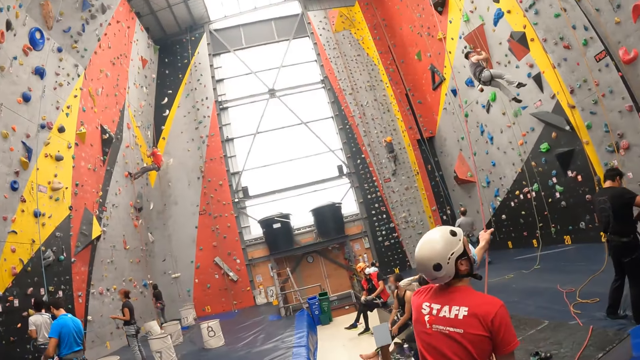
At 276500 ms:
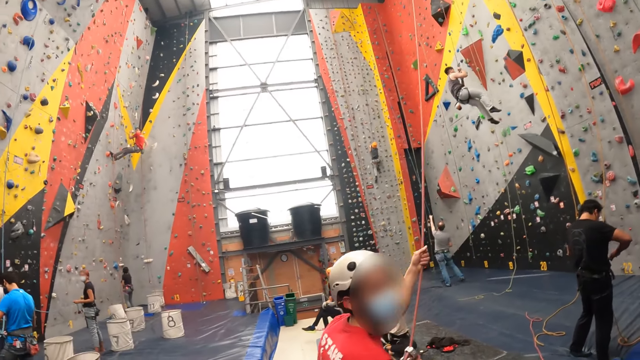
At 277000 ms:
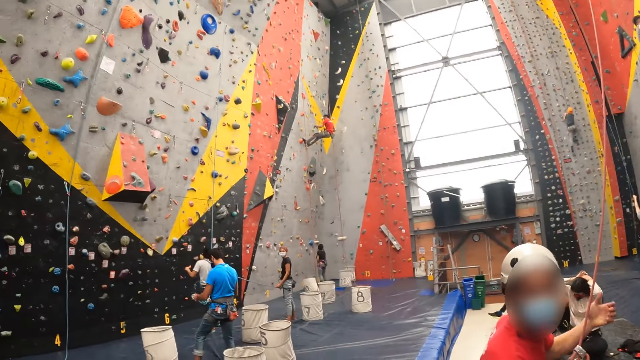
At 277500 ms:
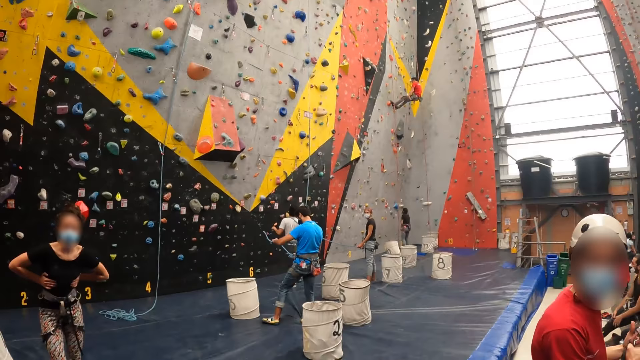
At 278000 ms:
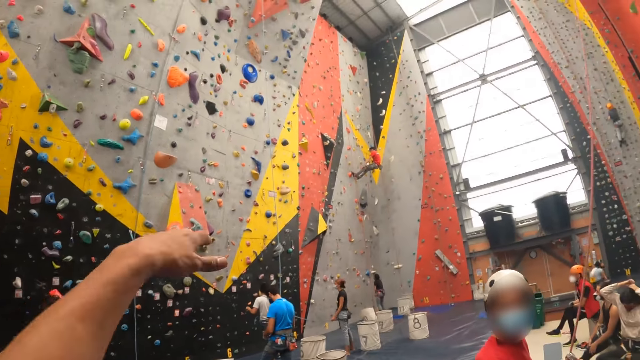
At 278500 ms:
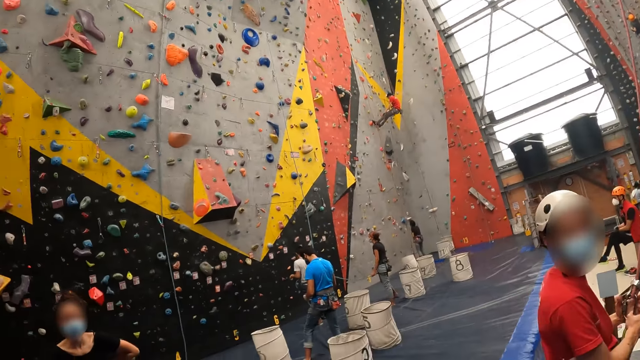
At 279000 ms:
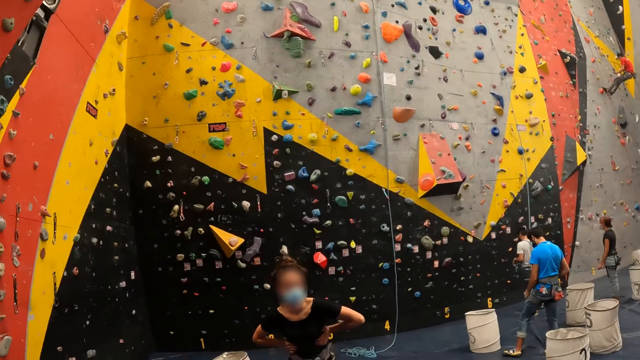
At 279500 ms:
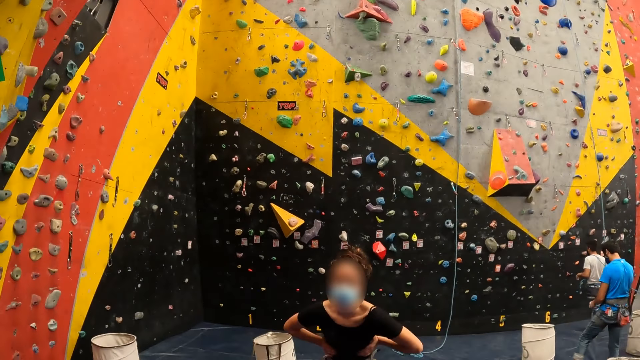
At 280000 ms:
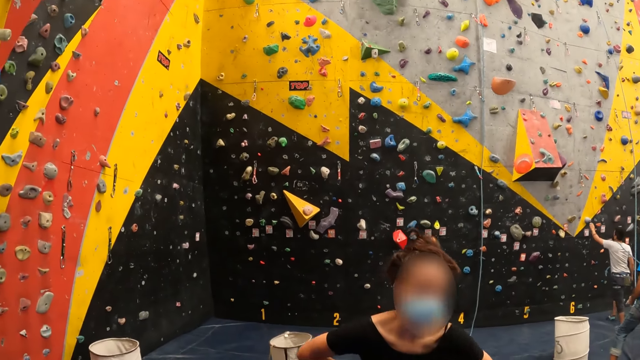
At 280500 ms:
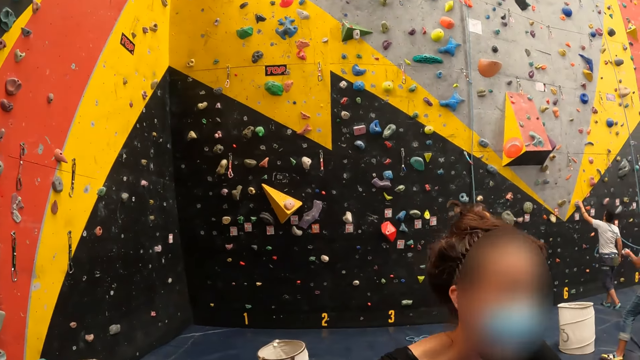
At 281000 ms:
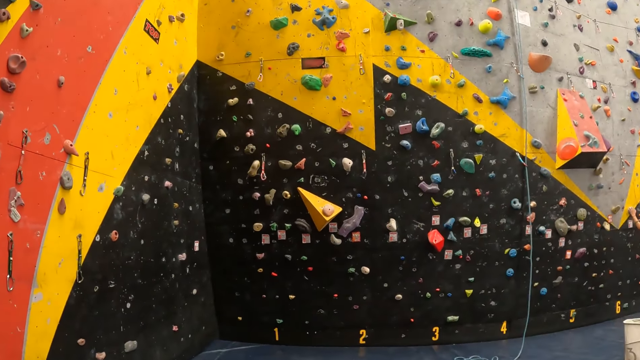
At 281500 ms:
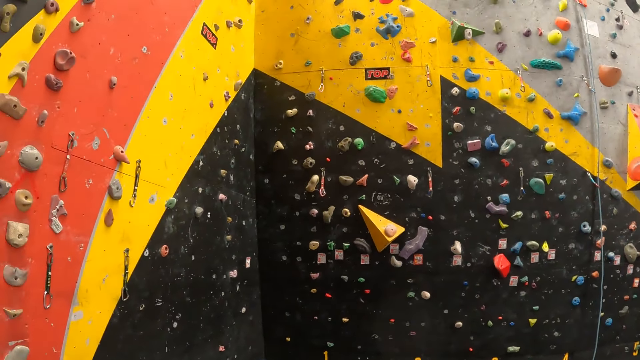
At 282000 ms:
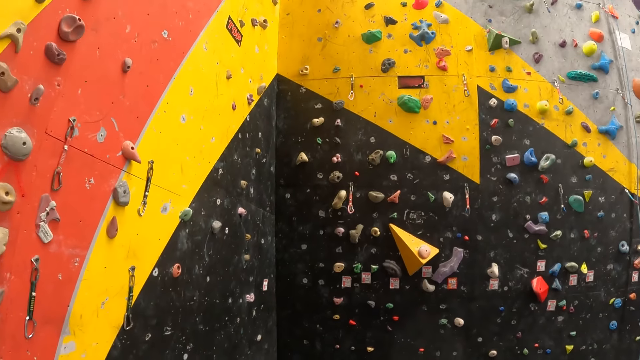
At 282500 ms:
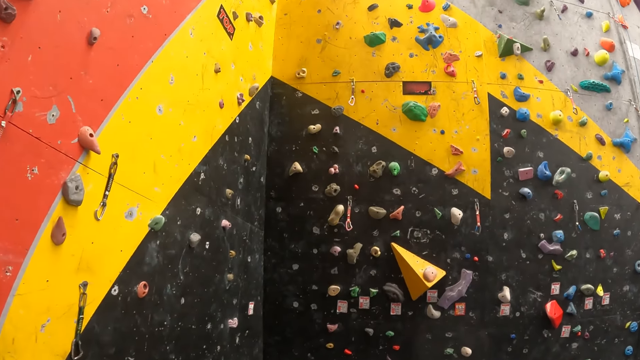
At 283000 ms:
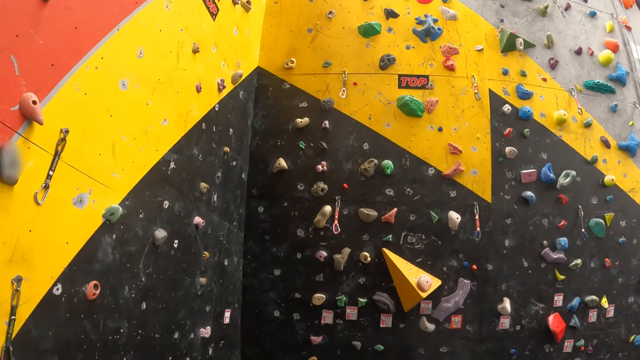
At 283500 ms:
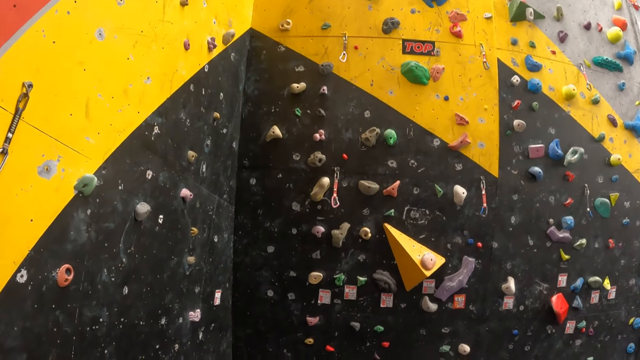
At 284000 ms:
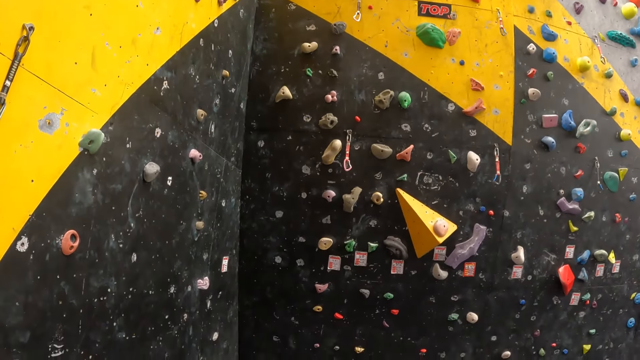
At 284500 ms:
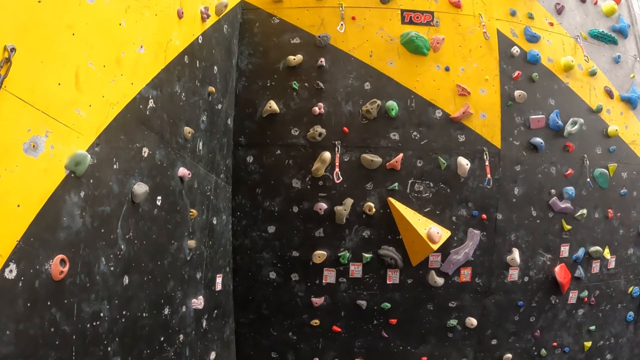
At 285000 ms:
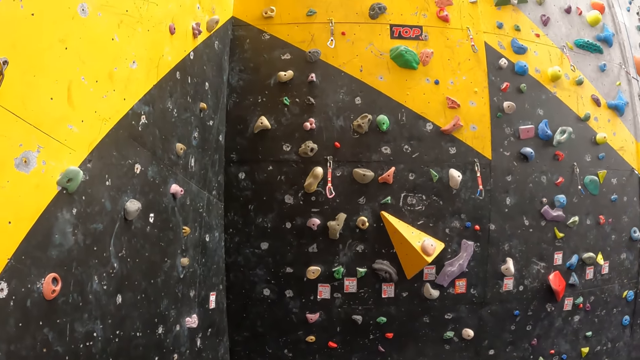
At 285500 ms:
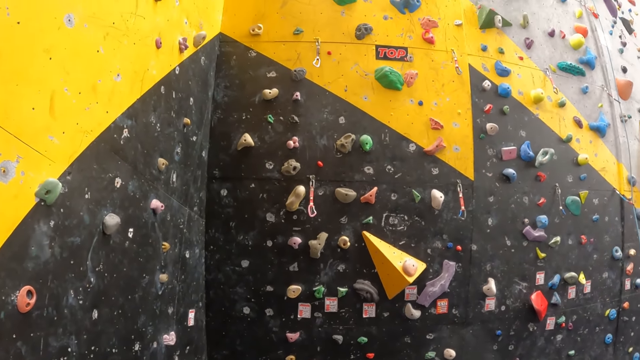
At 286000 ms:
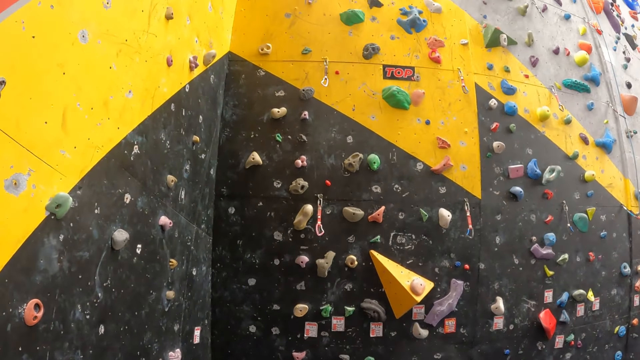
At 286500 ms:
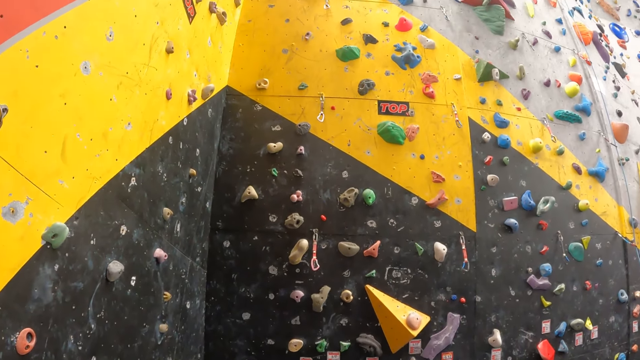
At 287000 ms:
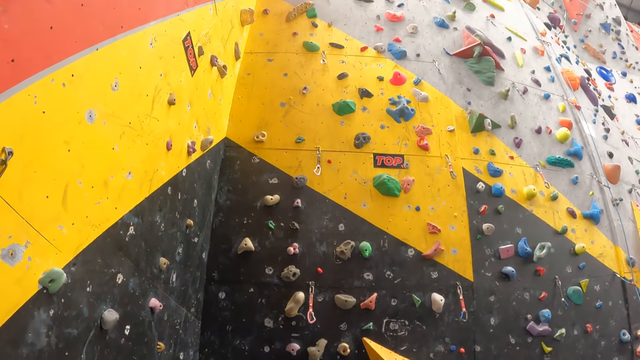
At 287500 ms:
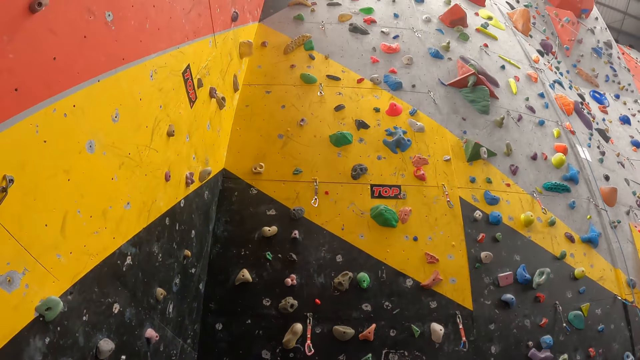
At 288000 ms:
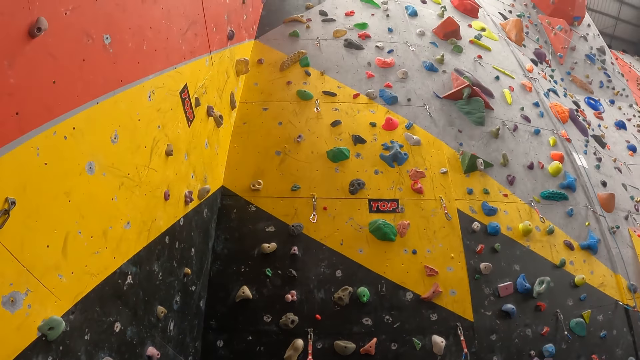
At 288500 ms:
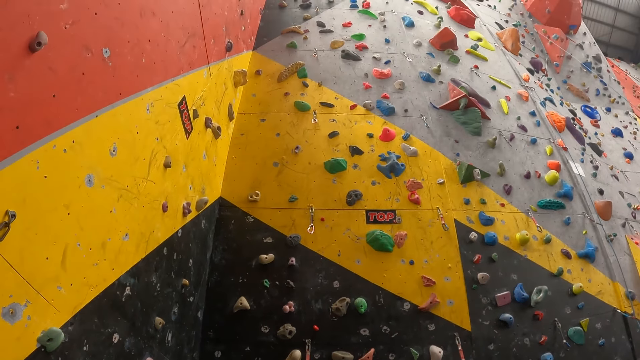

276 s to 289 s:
A woman walks around. The camera wearer looks around.

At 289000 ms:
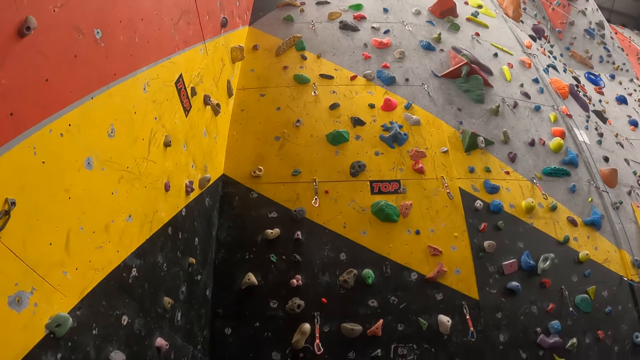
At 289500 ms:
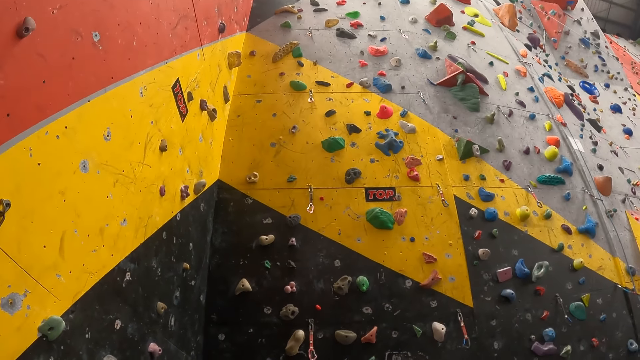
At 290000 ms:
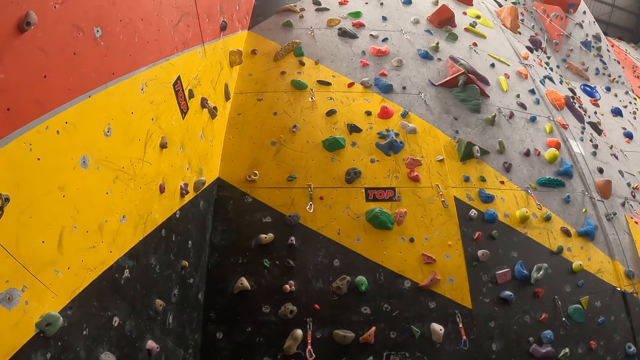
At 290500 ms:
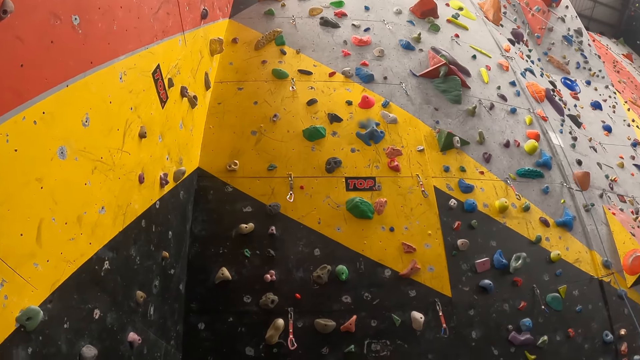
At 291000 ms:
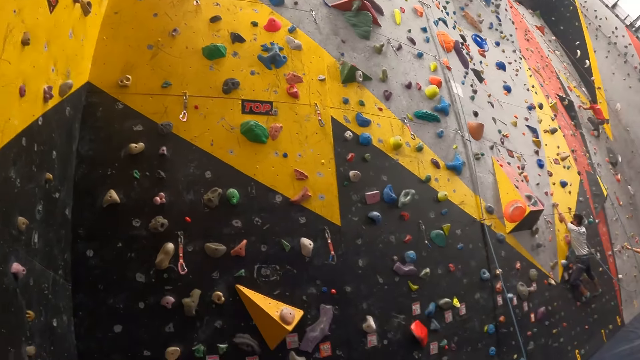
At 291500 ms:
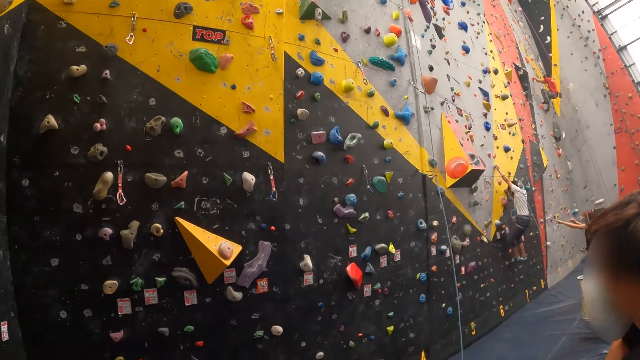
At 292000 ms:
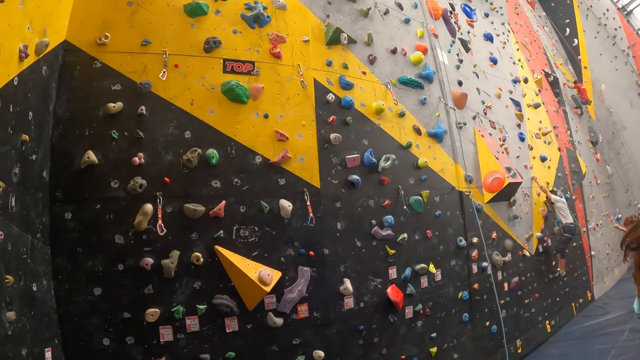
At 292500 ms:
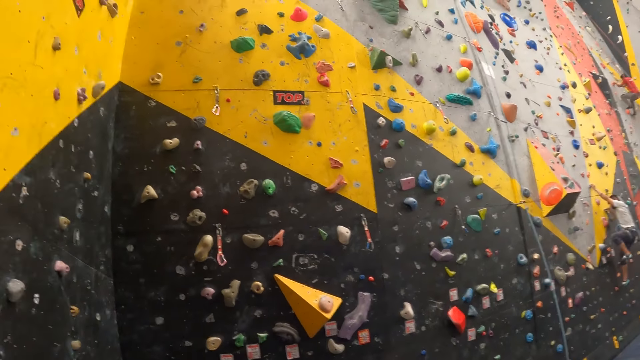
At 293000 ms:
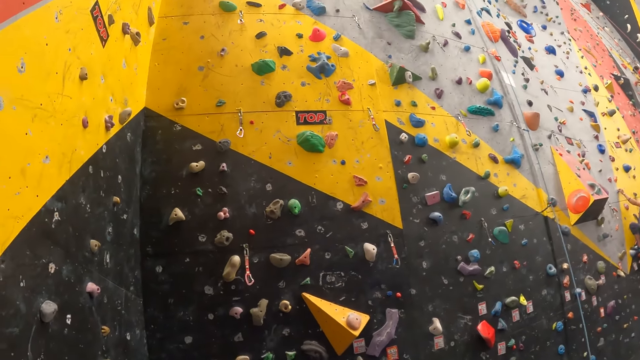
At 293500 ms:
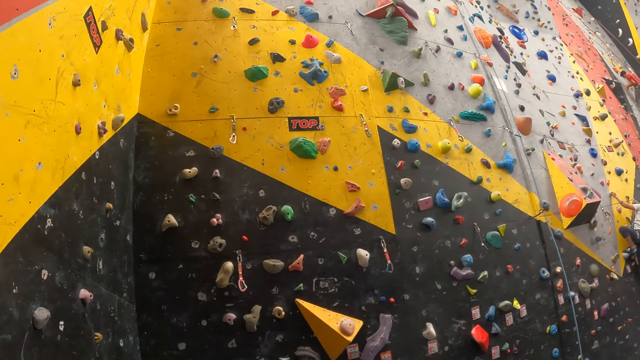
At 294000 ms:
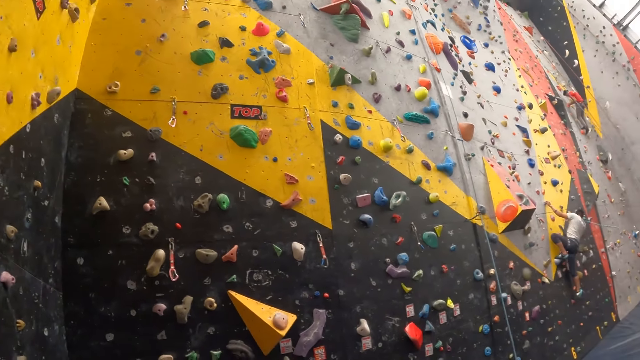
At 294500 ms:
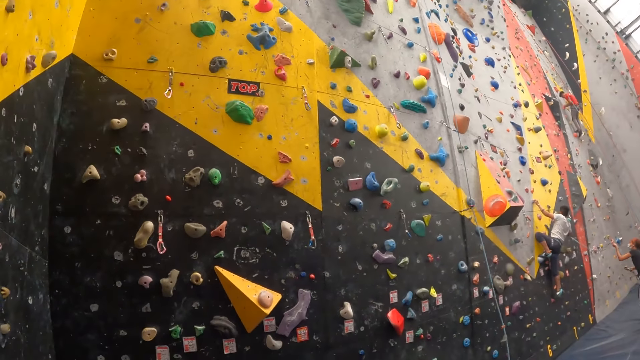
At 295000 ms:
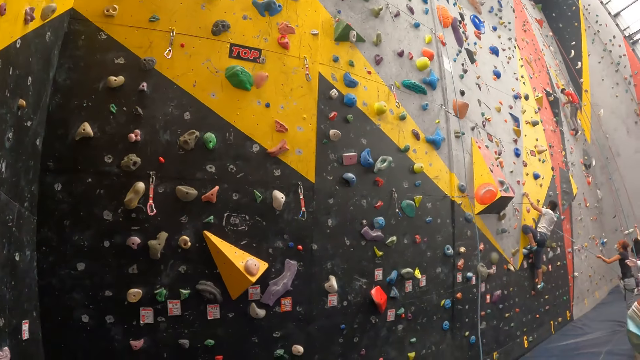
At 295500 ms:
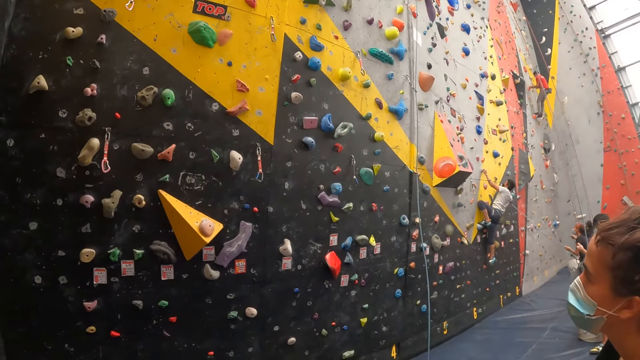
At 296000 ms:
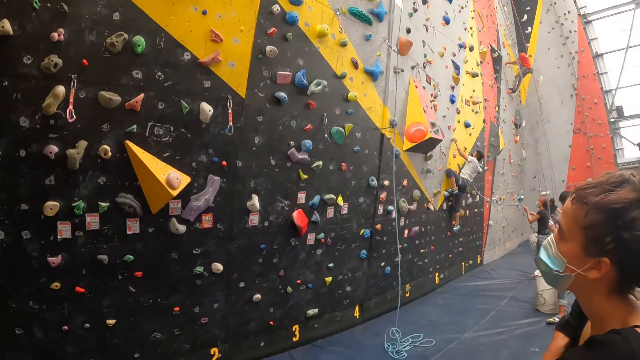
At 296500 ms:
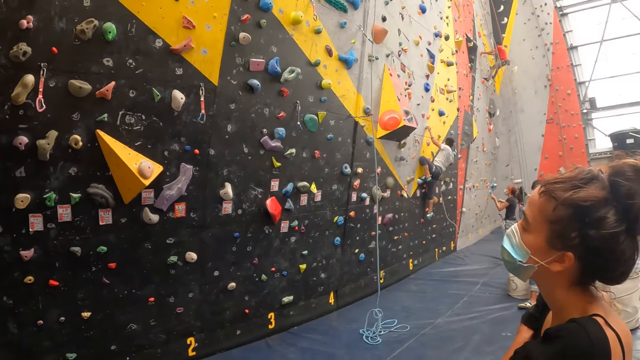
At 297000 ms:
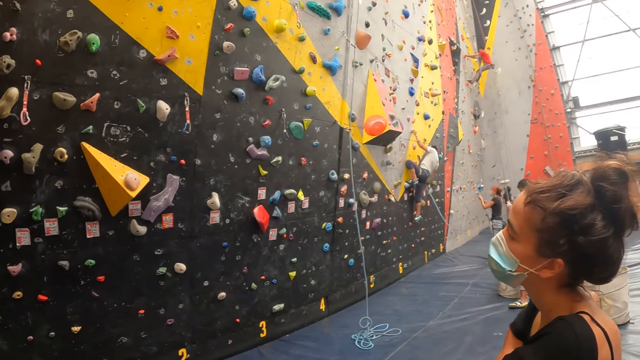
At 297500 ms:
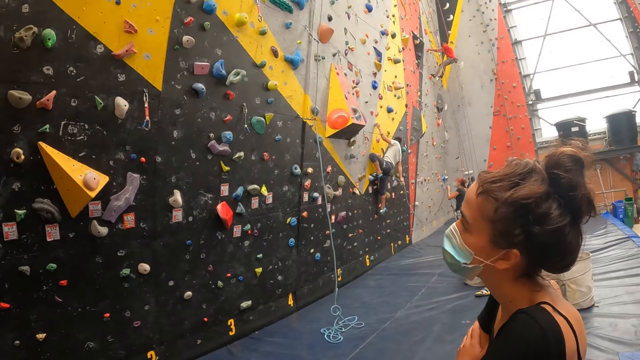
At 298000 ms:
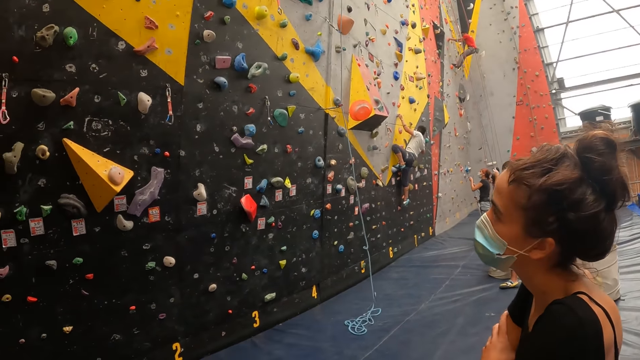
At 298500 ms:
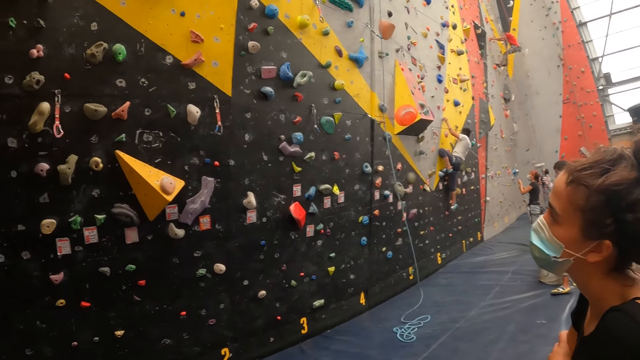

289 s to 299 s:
The camera wearer looks around. A man climbs the wall.
